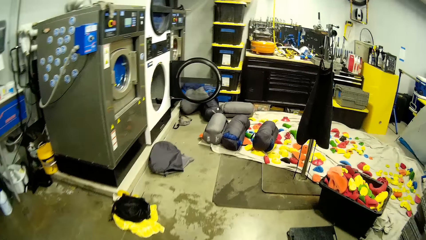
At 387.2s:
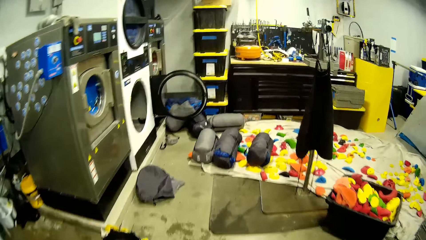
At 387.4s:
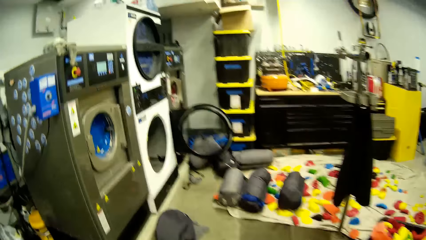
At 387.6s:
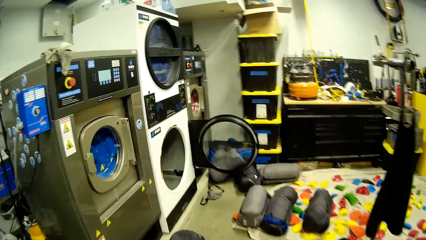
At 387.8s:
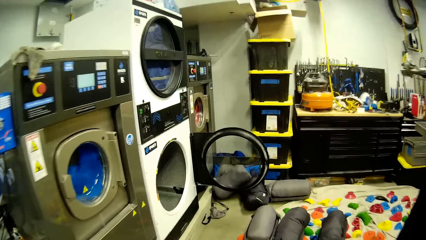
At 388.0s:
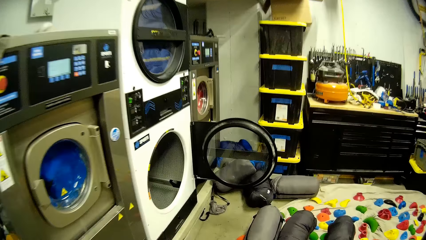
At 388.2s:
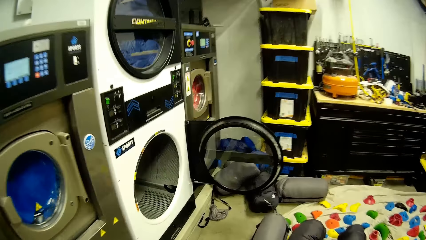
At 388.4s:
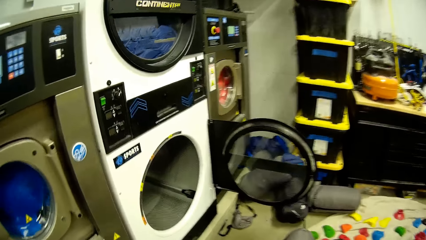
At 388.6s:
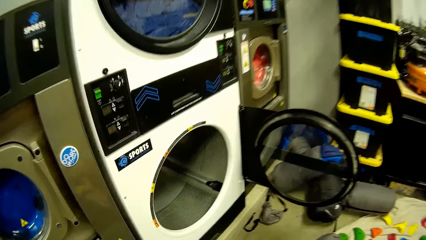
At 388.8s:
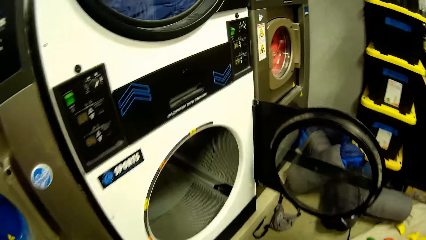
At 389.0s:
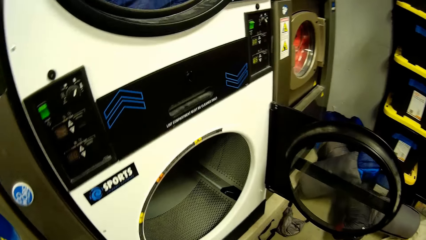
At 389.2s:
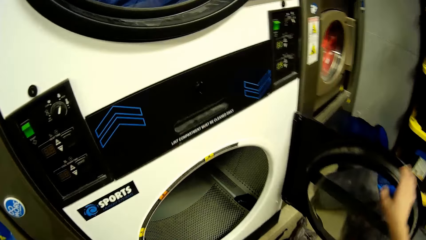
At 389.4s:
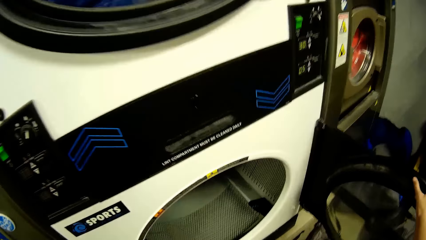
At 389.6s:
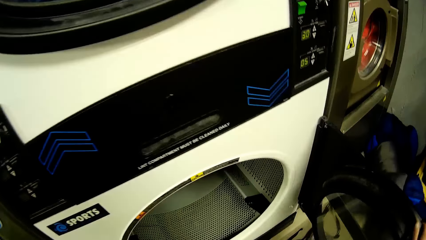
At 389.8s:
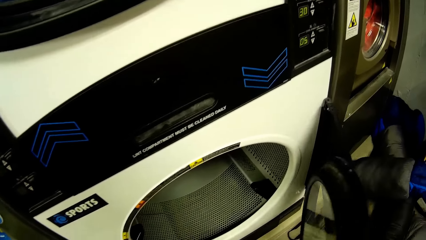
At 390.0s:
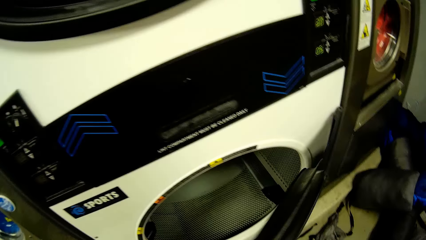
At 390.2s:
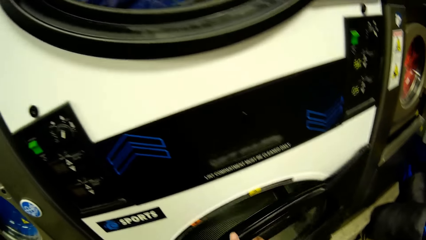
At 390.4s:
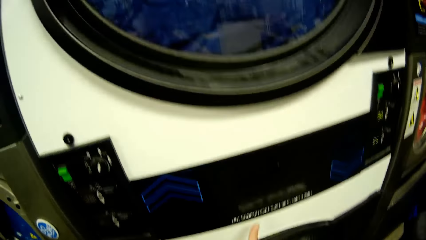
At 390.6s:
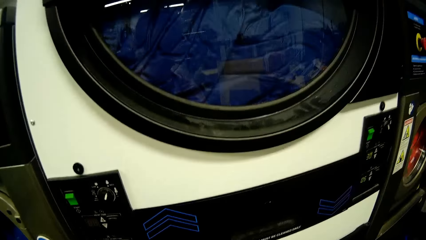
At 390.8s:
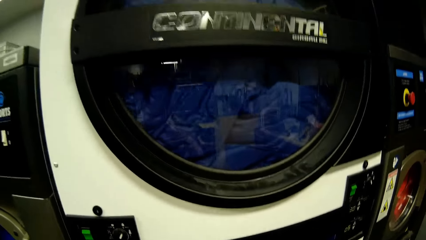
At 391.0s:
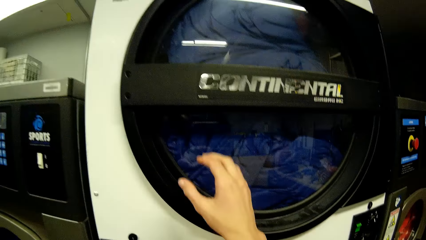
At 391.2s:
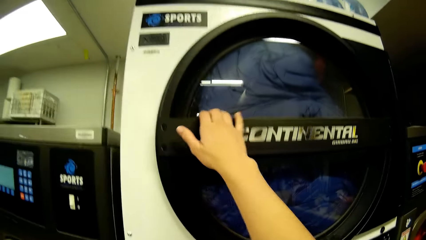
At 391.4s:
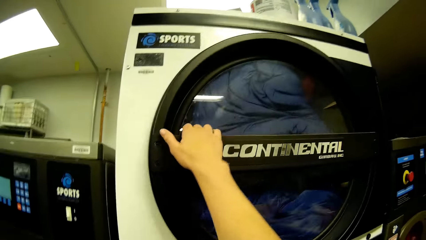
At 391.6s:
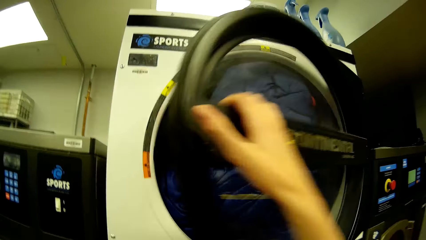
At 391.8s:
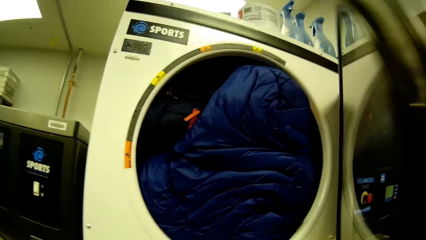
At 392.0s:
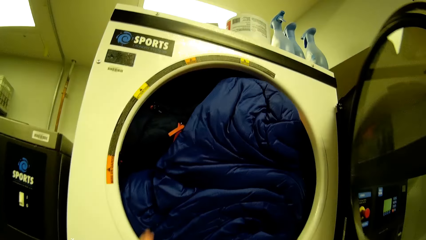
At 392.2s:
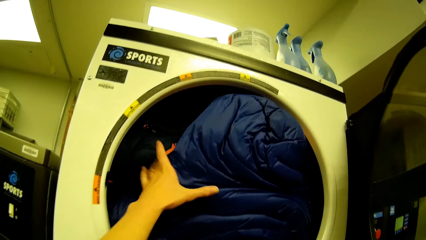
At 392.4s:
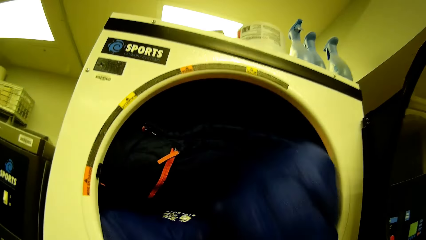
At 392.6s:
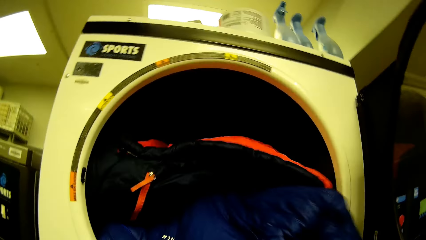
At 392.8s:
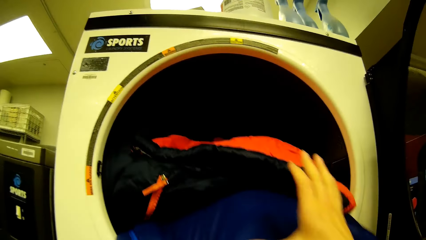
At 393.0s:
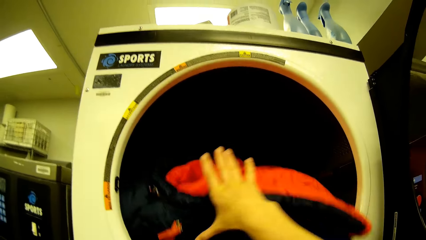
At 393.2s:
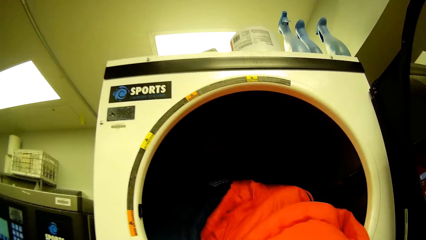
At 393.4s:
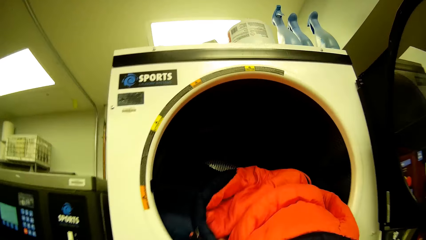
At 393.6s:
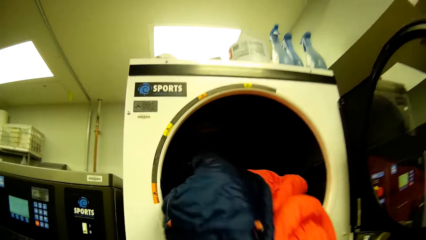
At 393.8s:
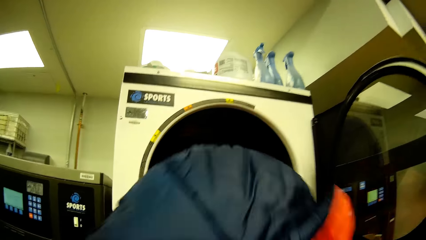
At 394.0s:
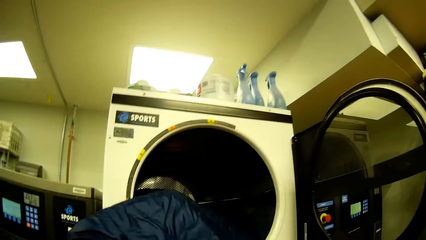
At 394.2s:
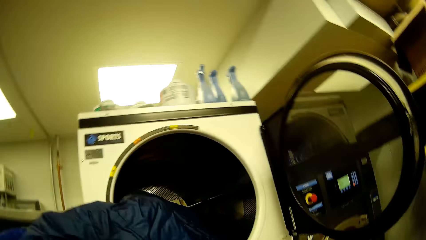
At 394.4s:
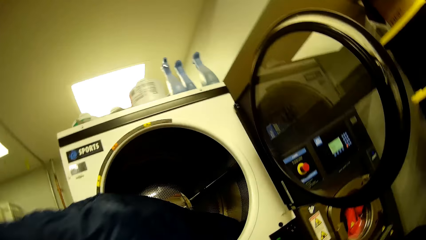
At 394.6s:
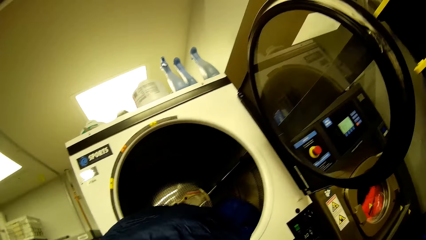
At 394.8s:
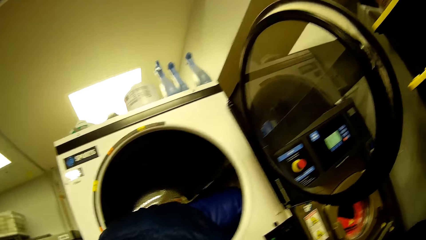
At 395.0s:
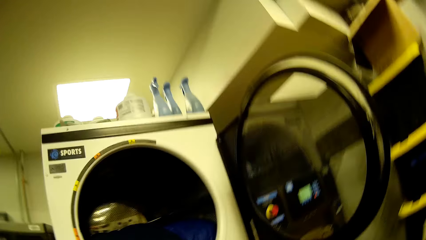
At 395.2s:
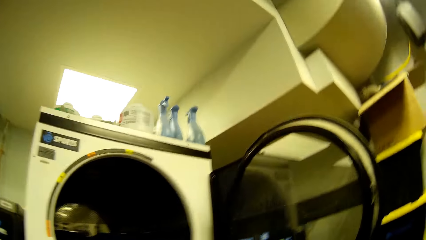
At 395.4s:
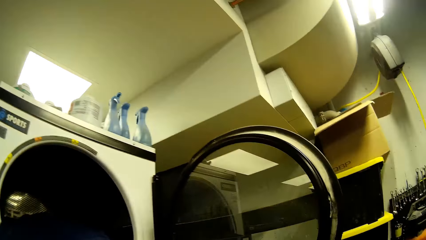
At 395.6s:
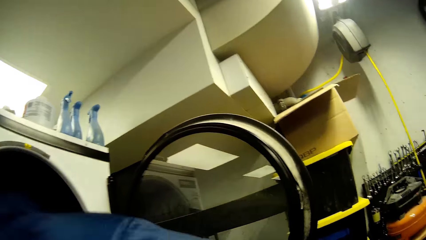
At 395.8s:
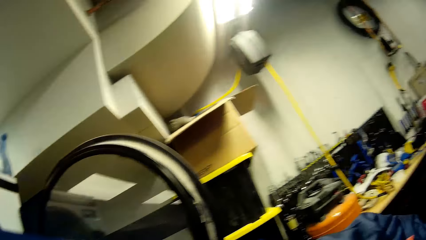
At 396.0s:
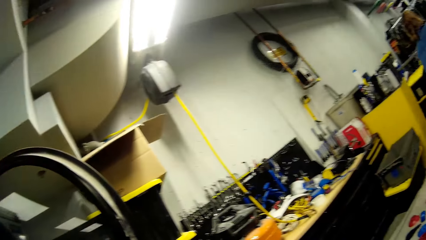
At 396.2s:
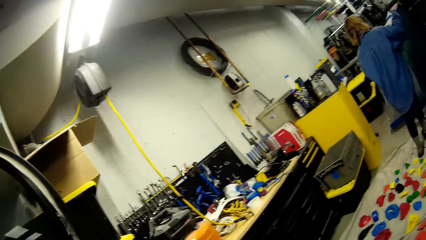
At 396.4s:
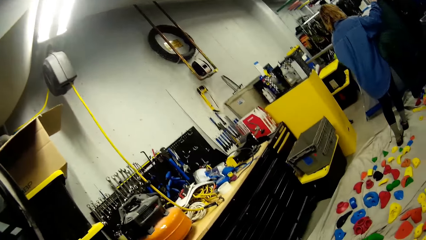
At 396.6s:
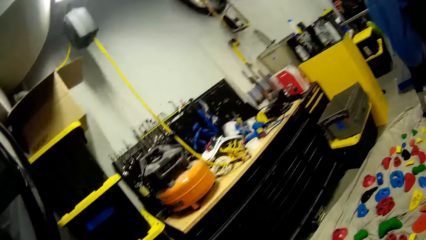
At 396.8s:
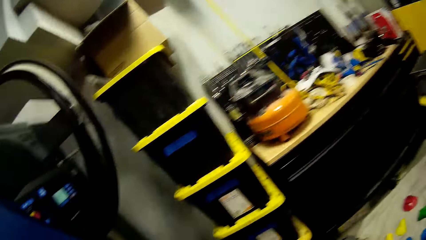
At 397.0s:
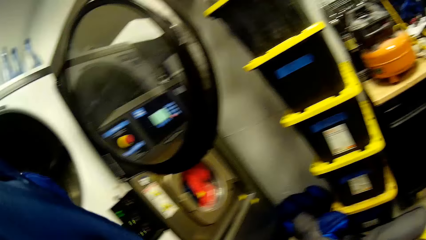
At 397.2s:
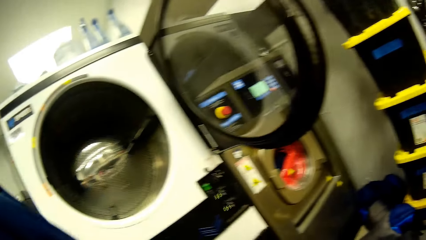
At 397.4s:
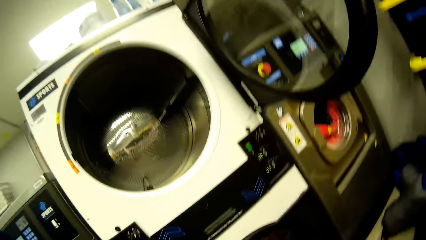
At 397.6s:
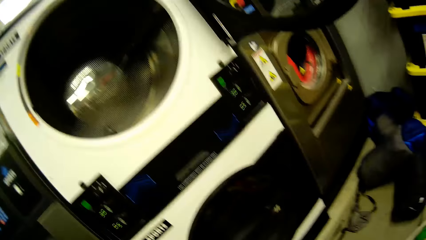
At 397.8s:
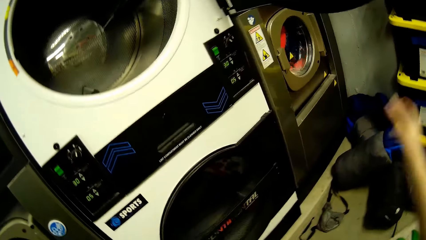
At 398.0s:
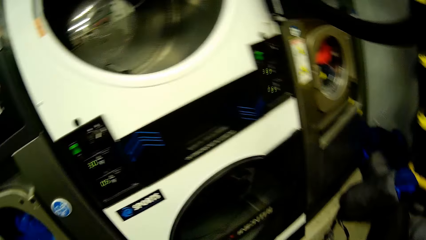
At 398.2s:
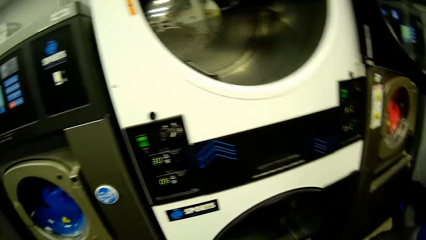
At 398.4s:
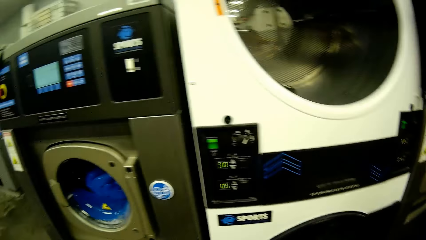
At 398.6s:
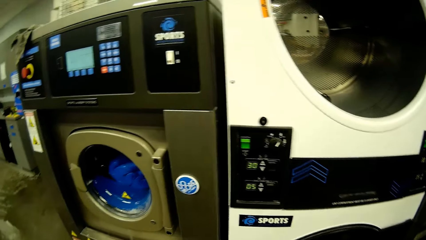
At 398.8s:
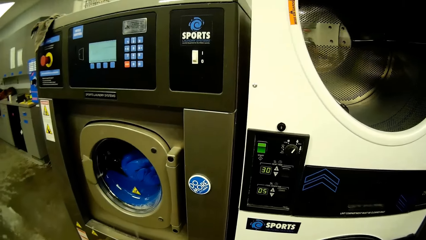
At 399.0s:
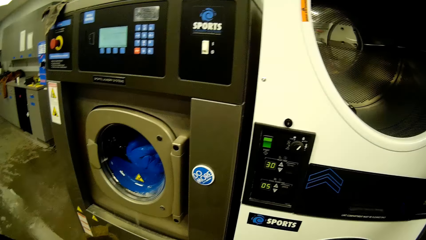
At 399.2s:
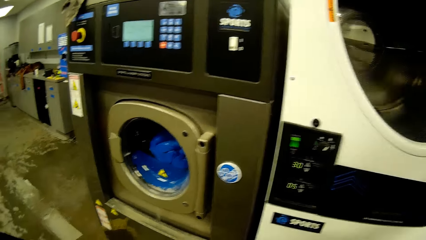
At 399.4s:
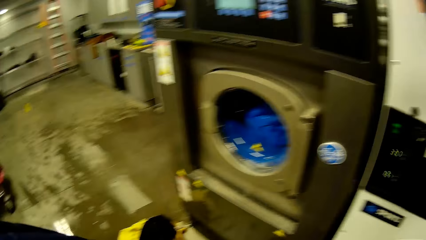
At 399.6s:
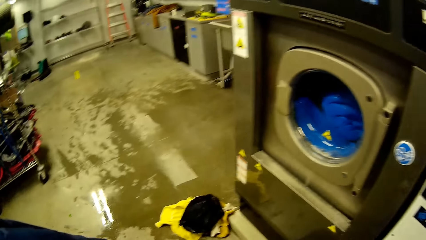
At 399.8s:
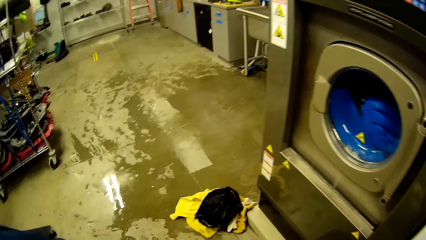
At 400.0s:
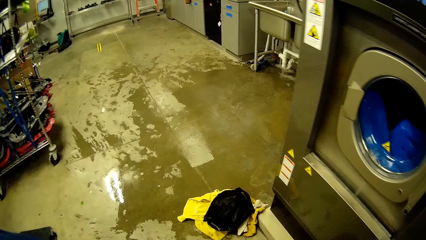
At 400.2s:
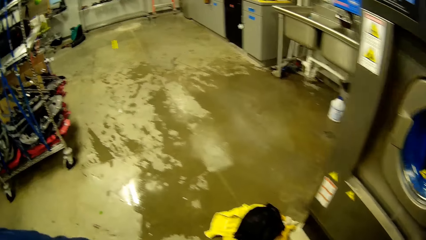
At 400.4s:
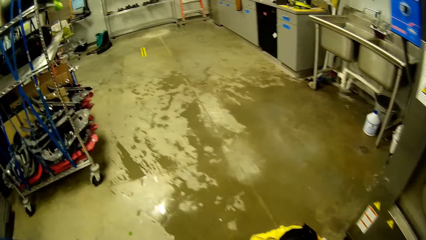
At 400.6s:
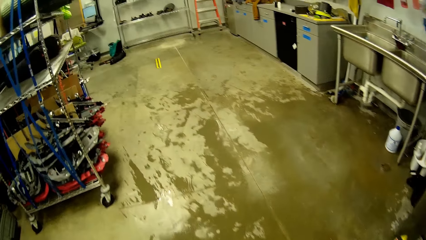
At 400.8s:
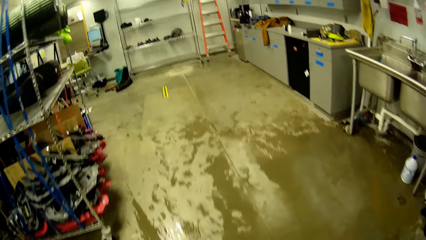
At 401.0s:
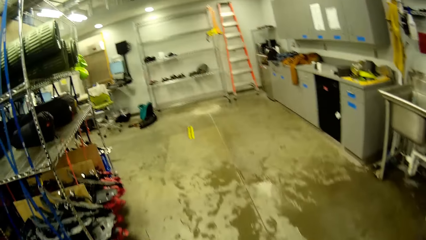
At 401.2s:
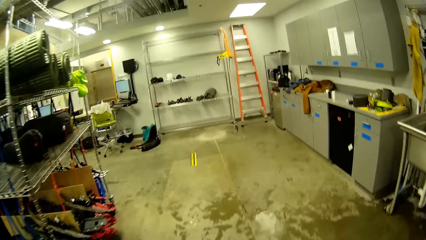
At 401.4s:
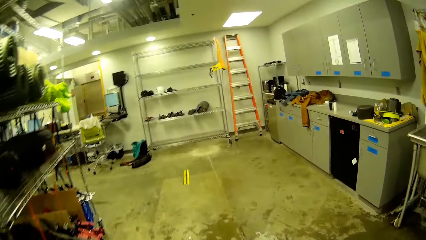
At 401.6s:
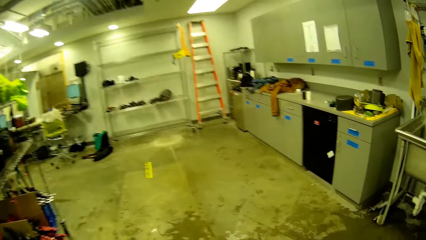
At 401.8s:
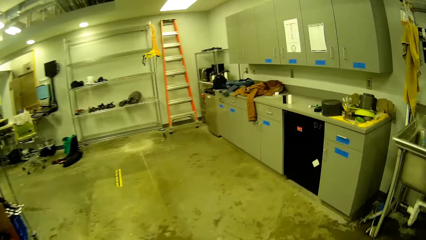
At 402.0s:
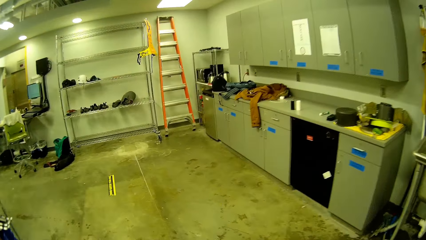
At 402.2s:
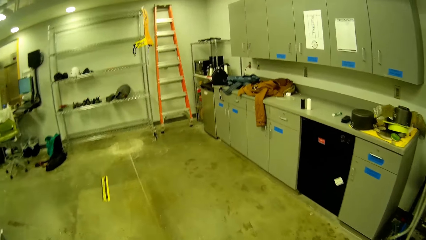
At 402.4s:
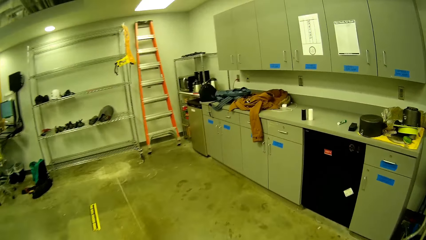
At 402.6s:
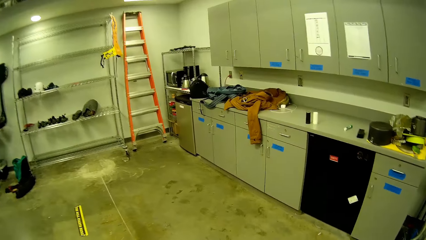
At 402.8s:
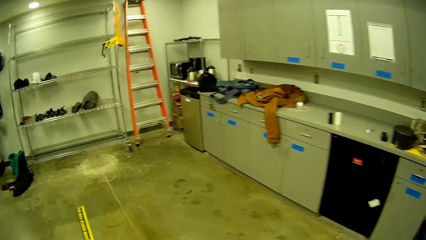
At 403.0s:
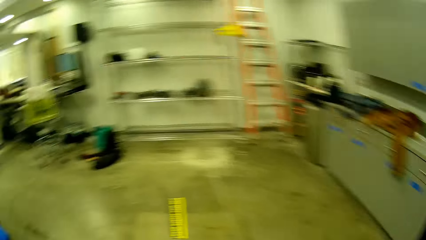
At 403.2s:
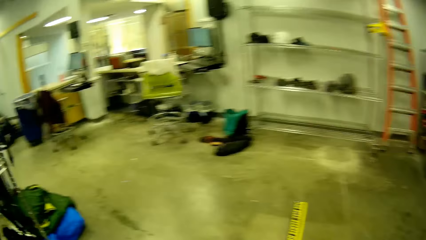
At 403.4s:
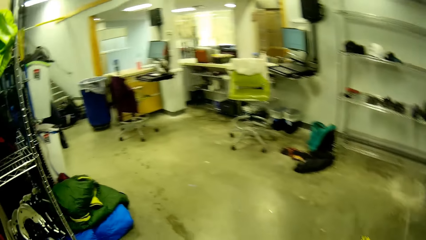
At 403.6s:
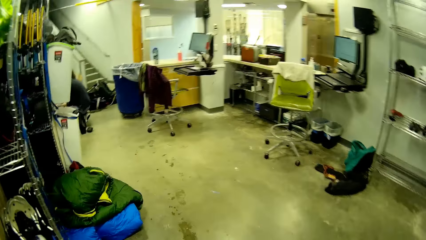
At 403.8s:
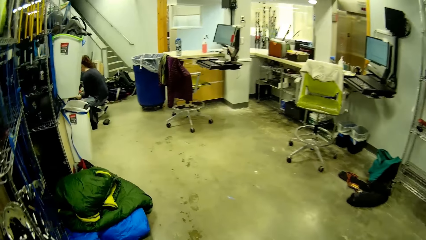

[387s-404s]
The camera wearer walks towards the white washing machine. He closes the door of the white washing machine with his right hand. He opens a second white washing machine above the white washing machine with his right hand. He grabs a duvet inside the second white washing machine with his left hand. He pulls out the duvet from the second washing machine with both hands. He turns. A woman stands. The camera wearer walks. He closes the second washing machine with his right hand.
